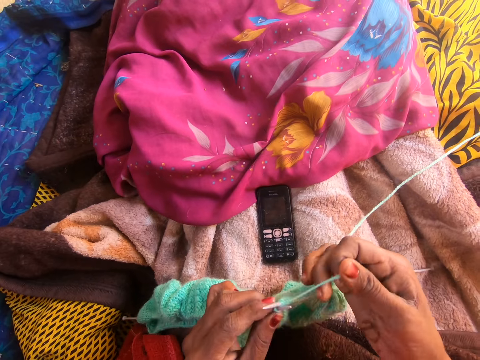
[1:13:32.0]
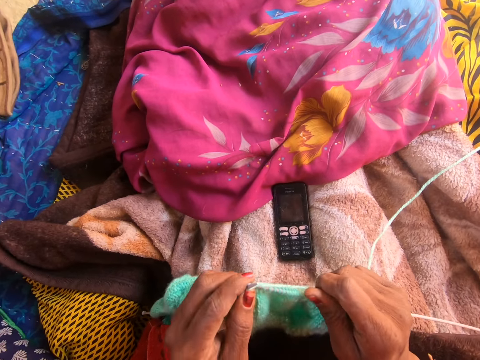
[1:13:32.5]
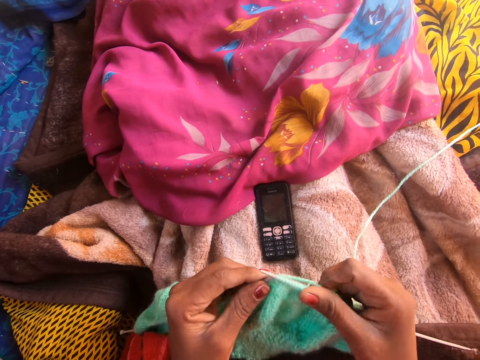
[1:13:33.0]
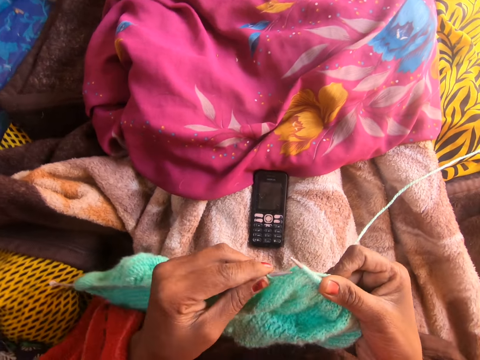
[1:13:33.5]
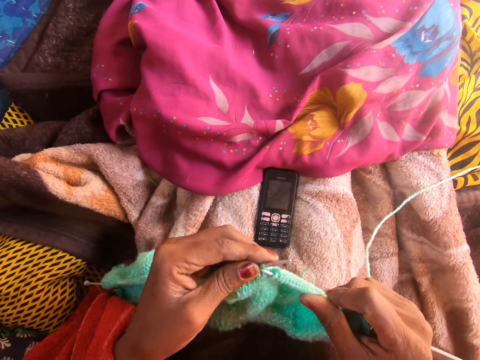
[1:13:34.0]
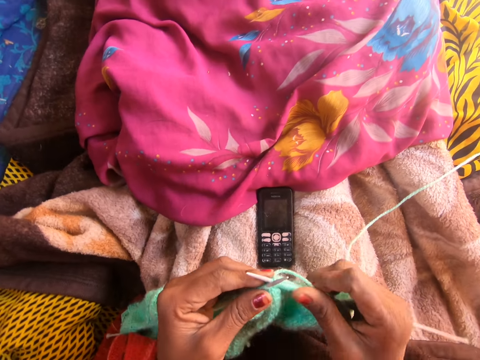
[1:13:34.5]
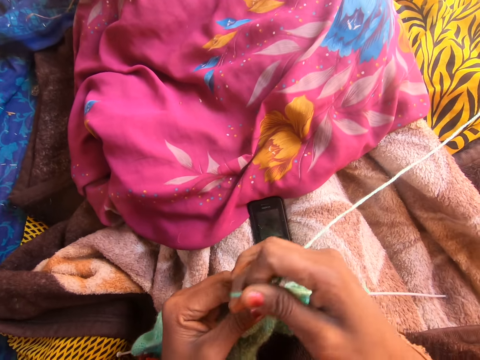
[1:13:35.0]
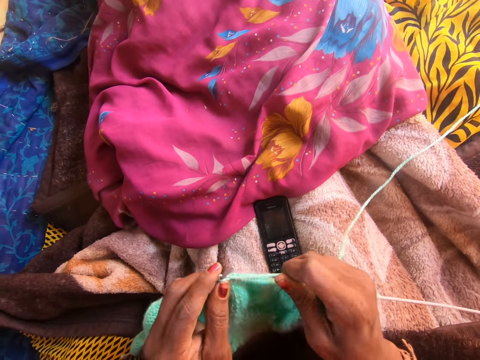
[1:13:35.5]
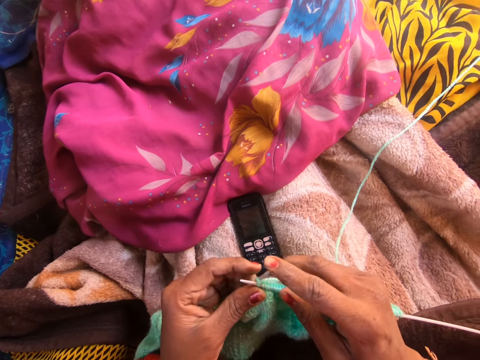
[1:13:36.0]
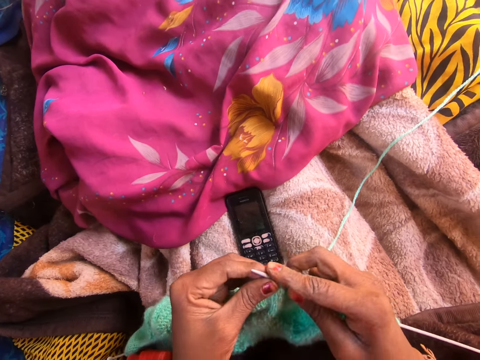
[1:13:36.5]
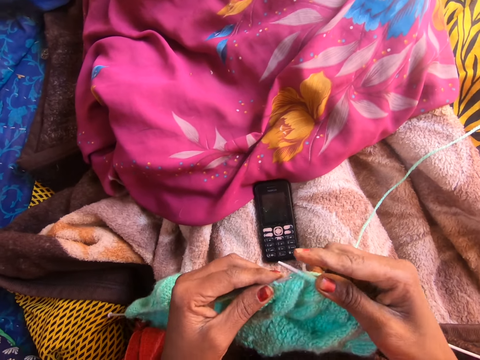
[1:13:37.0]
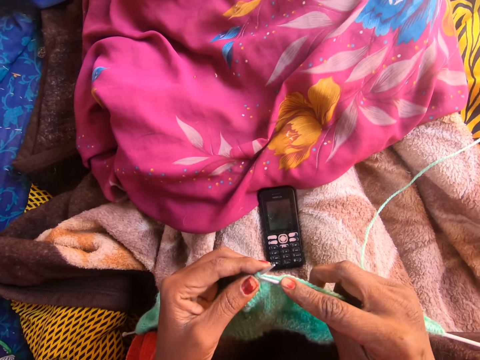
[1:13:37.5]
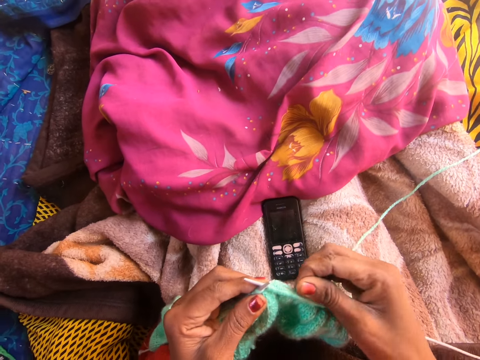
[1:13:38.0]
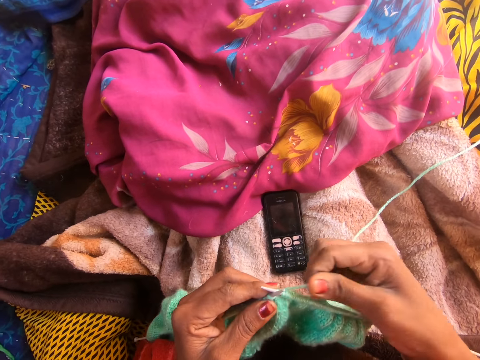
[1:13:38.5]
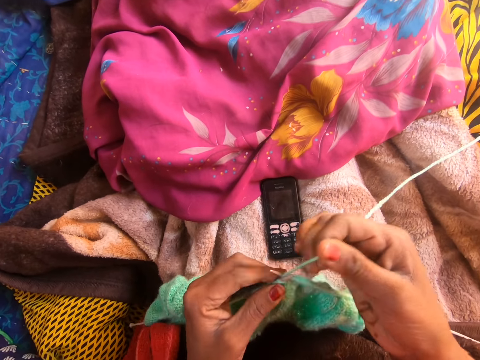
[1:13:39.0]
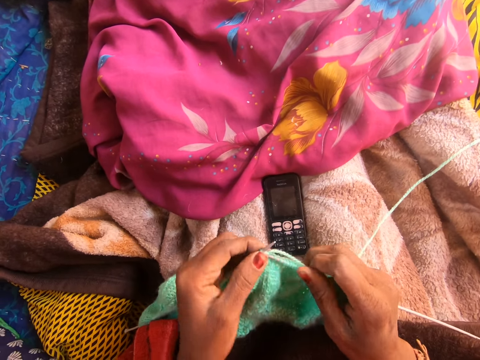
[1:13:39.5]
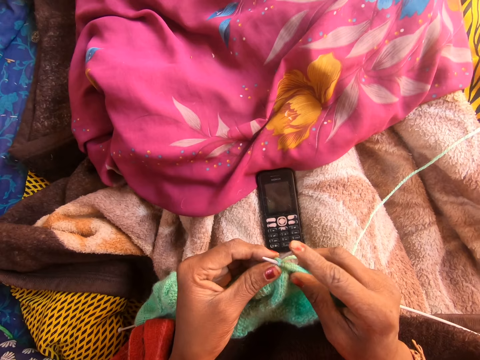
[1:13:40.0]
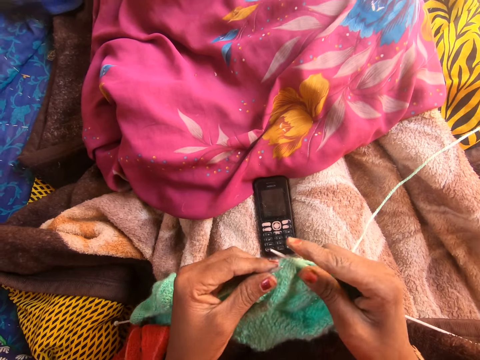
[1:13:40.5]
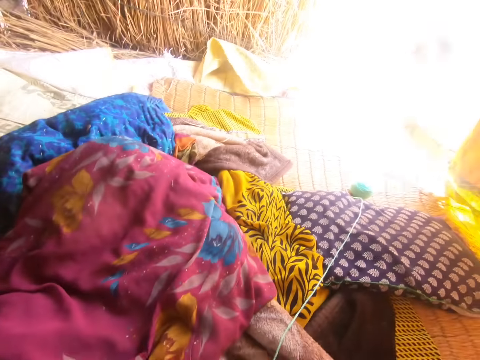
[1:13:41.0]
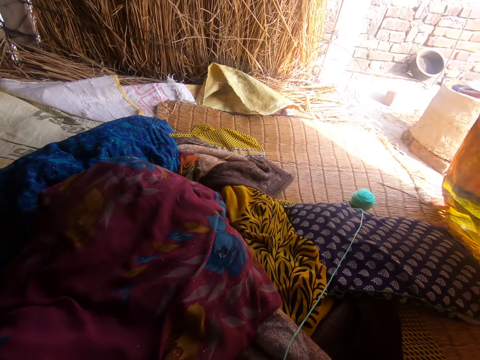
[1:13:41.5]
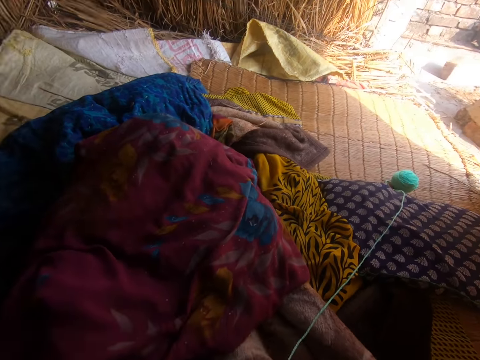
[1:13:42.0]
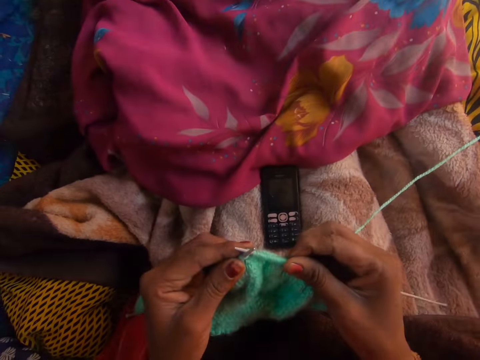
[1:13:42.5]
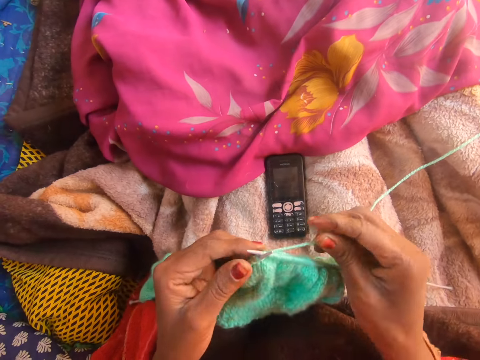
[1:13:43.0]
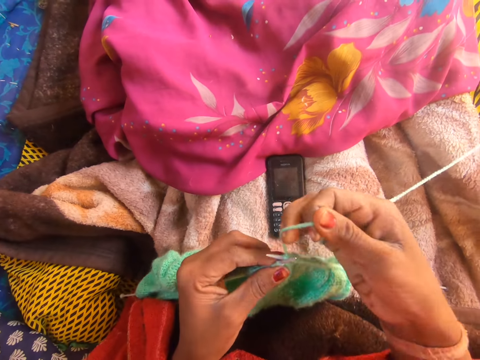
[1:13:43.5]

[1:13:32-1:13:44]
The camera wearer talks on the phone with a person.

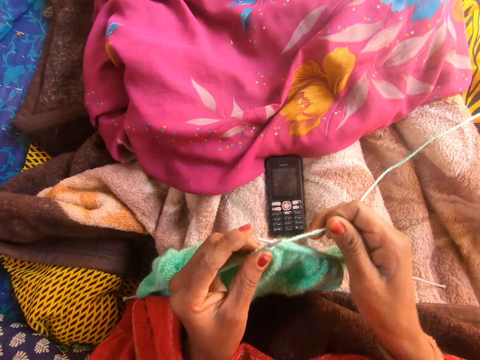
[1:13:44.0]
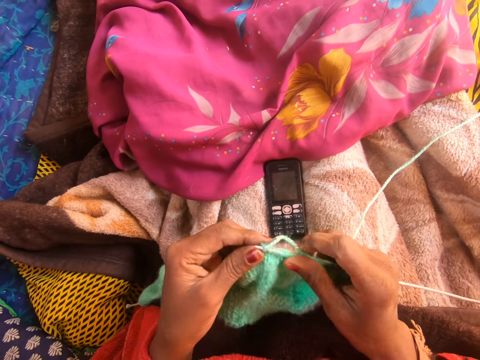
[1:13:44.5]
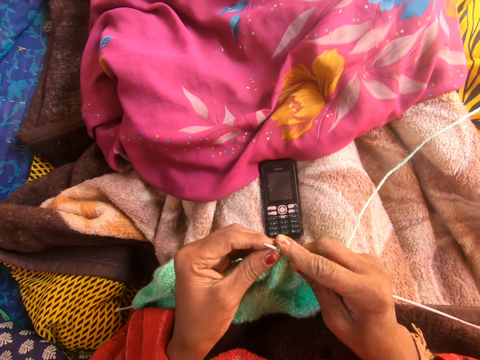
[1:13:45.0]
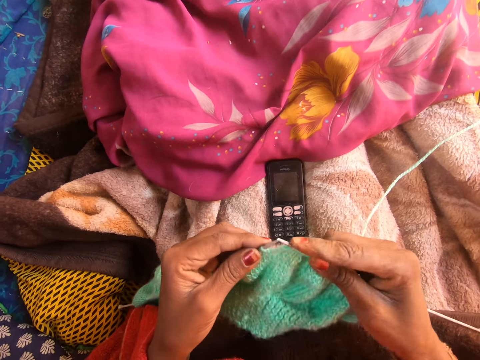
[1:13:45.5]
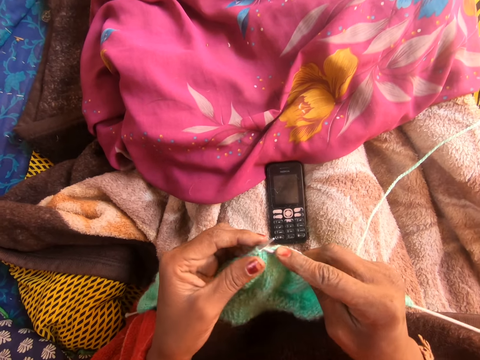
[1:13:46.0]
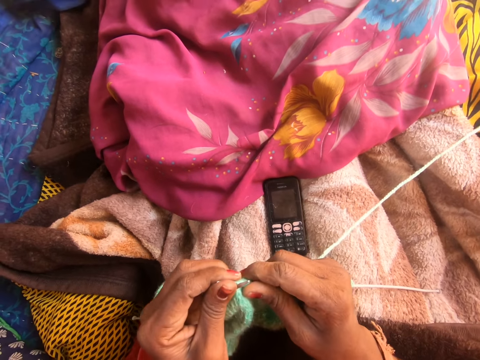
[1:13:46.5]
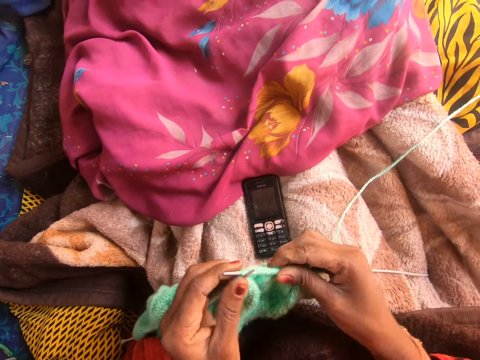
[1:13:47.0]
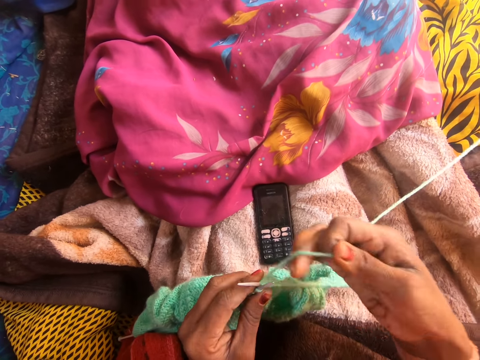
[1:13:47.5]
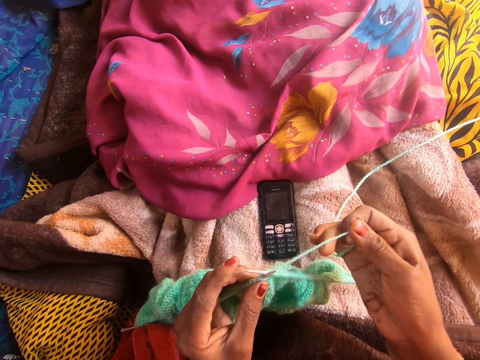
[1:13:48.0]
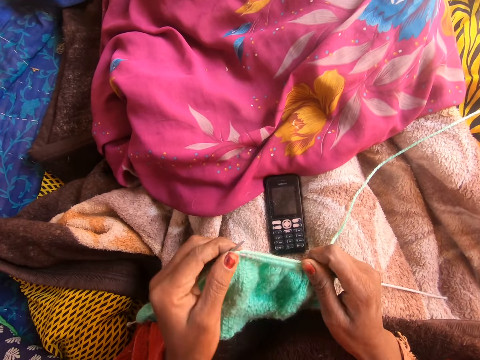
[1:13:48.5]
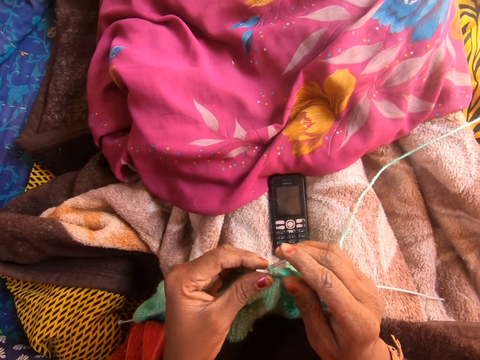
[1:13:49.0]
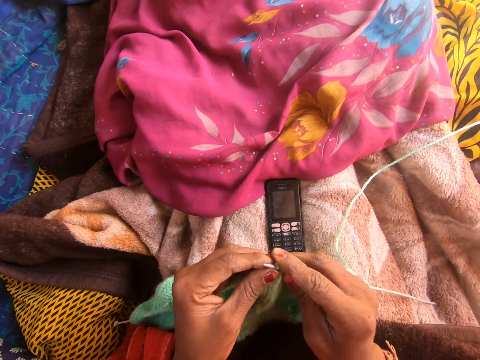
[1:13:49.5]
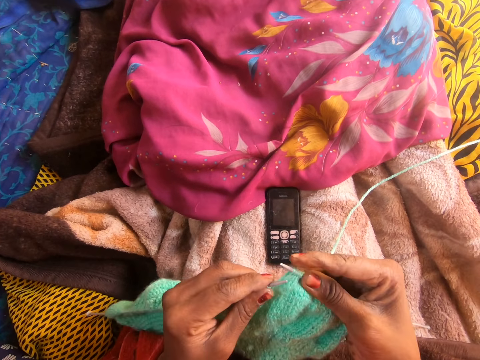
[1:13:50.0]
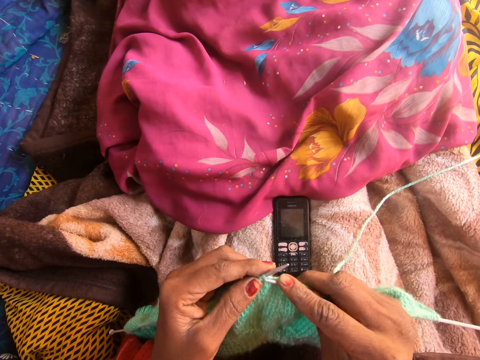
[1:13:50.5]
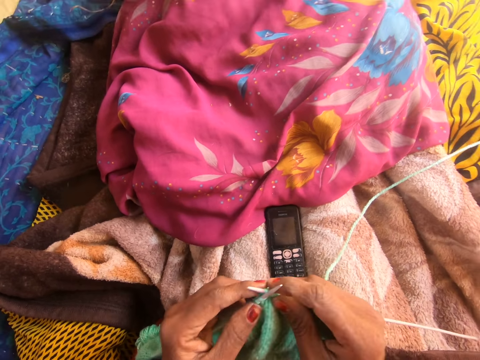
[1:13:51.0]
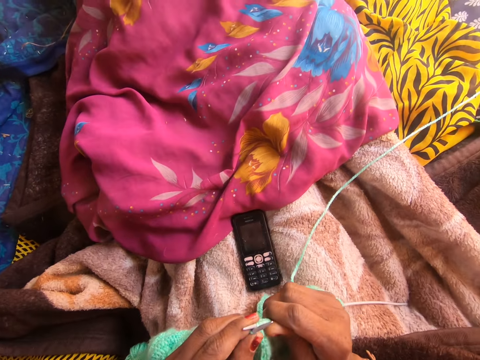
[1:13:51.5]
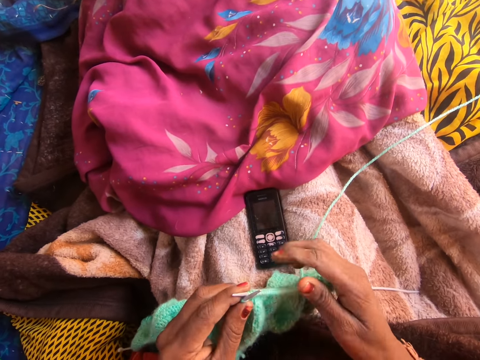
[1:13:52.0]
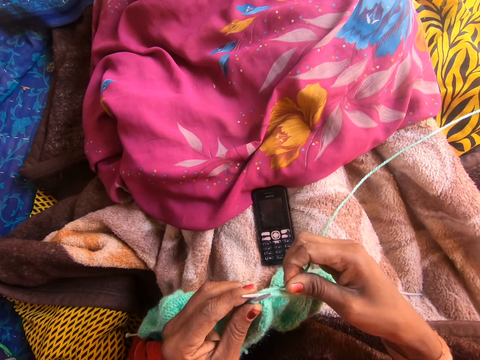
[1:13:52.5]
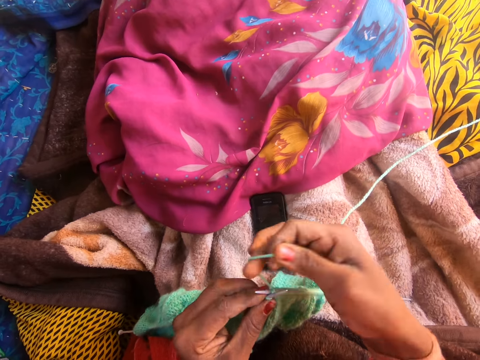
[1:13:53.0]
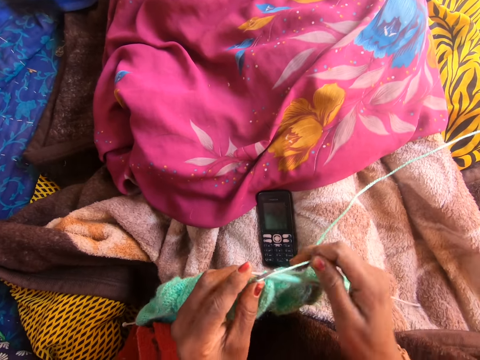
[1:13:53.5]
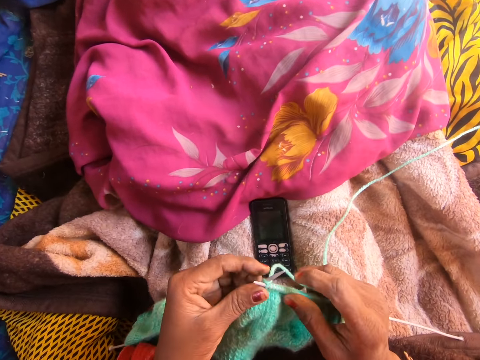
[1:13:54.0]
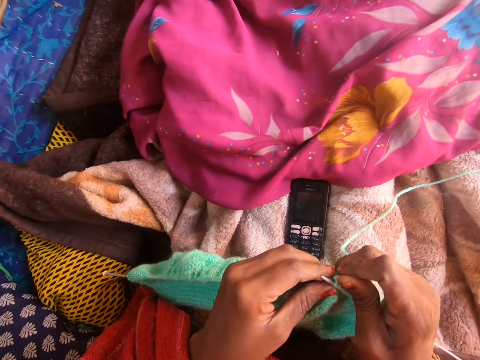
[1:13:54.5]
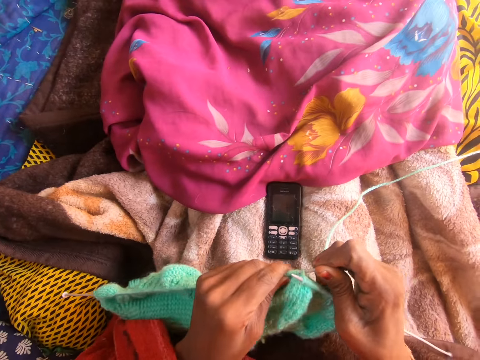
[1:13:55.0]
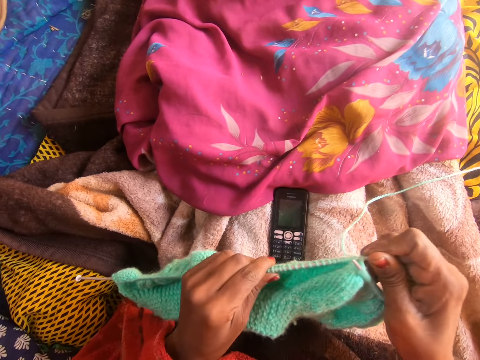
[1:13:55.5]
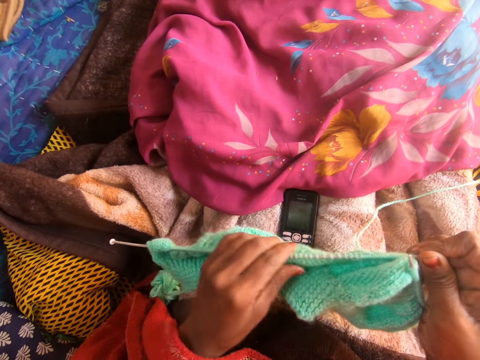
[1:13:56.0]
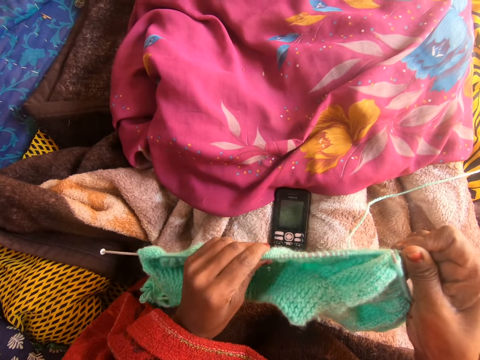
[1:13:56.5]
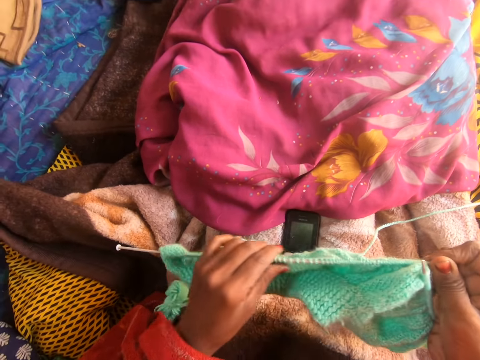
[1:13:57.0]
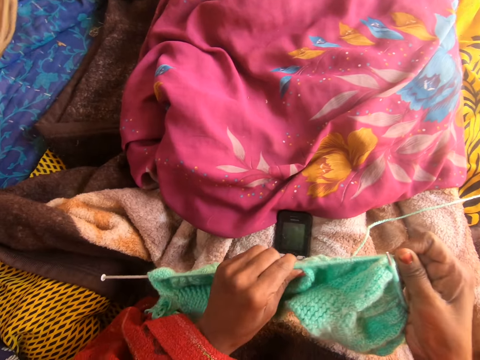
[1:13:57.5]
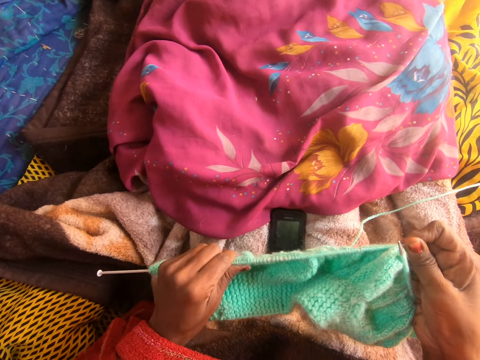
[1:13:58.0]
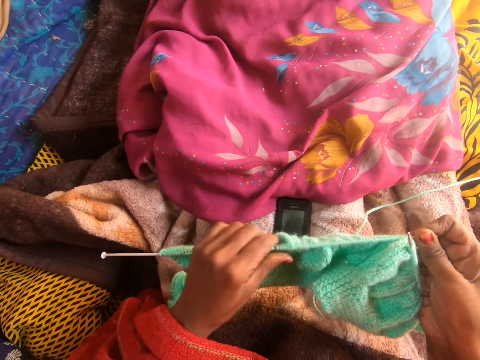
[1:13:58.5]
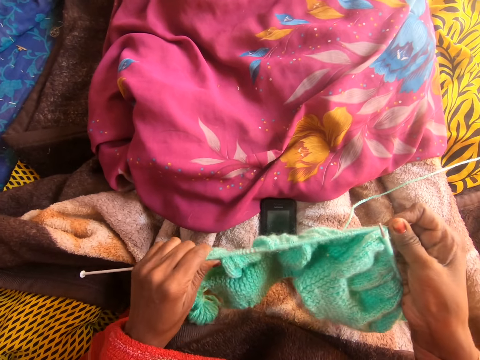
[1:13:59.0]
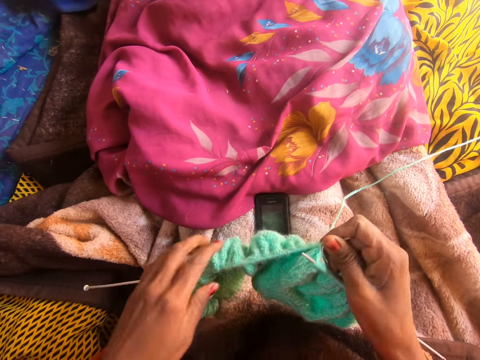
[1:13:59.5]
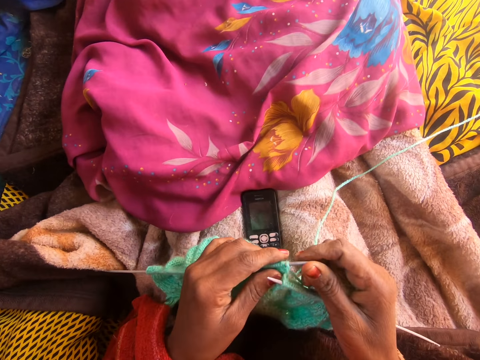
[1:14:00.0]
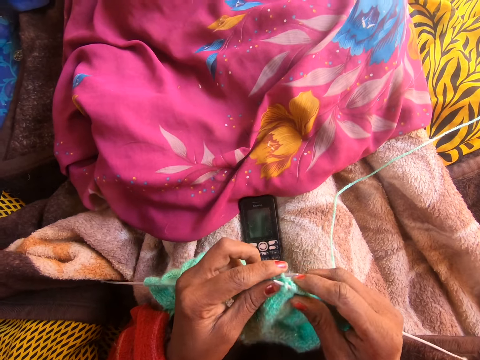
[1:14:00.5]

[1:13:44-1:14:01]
The camera wearer knits the yarn with the knitting needle. She adjusts the yarn along the first knitting pin with her right hand. She adjusts the yarn again. She adjusts the yarn along the second knitting pin with her left hand. She talks on the phone with a person.
